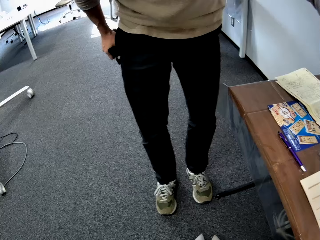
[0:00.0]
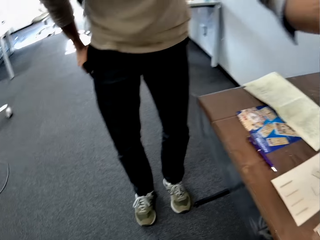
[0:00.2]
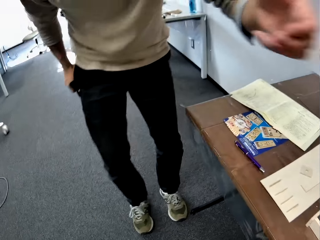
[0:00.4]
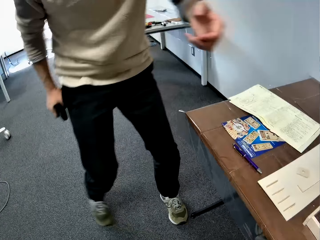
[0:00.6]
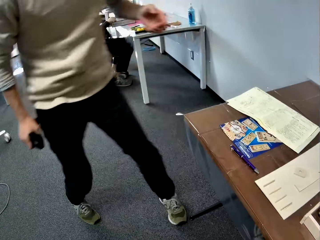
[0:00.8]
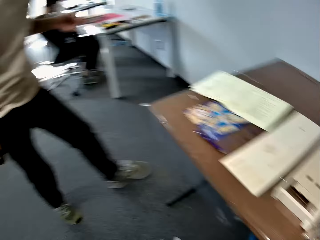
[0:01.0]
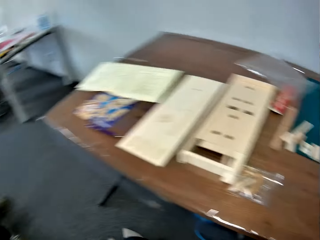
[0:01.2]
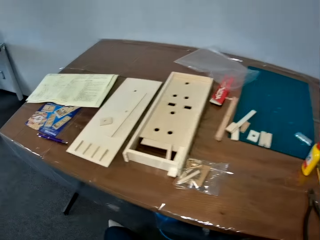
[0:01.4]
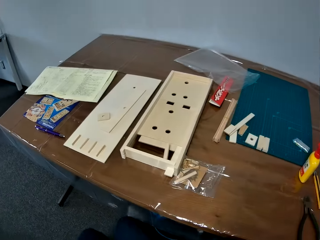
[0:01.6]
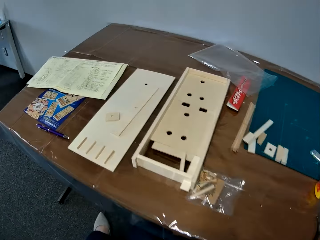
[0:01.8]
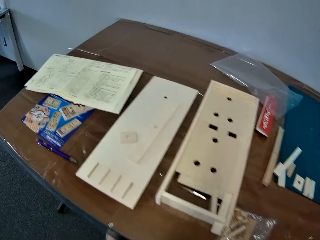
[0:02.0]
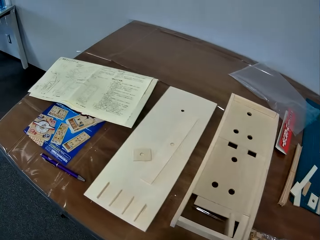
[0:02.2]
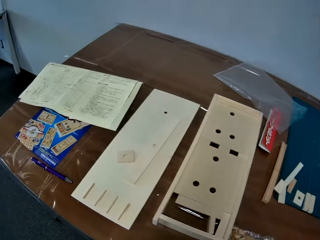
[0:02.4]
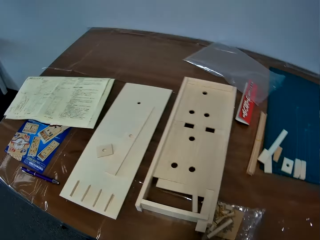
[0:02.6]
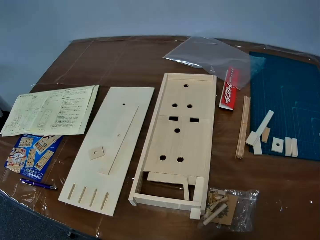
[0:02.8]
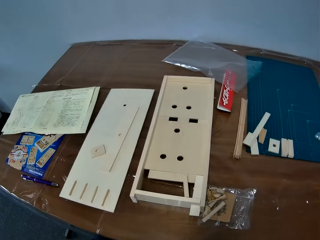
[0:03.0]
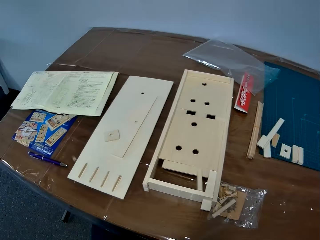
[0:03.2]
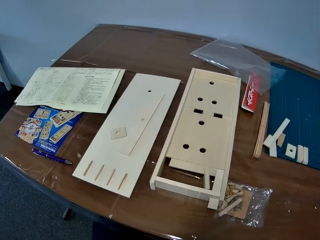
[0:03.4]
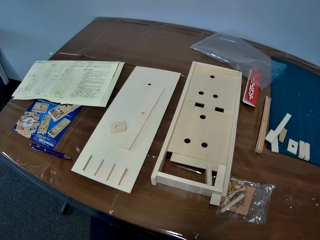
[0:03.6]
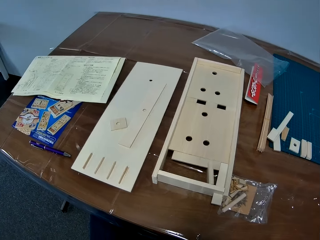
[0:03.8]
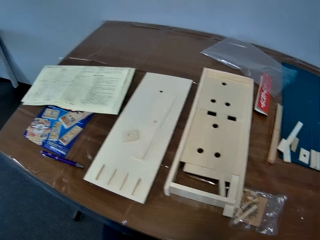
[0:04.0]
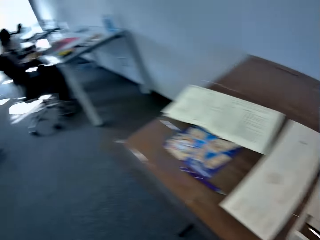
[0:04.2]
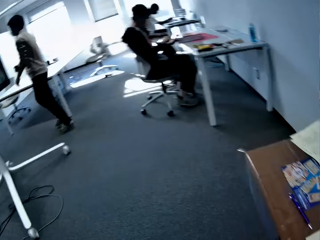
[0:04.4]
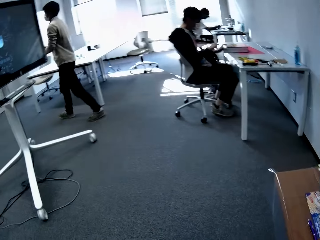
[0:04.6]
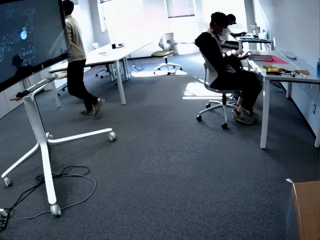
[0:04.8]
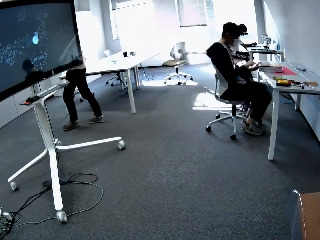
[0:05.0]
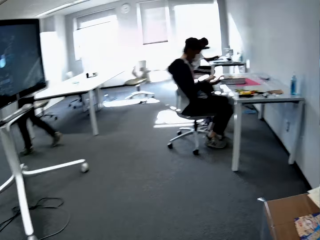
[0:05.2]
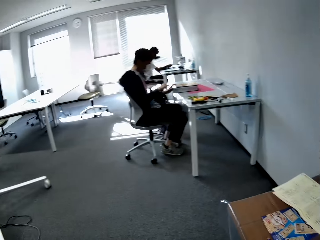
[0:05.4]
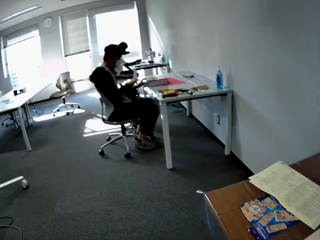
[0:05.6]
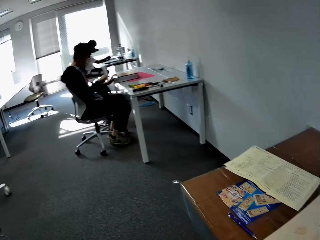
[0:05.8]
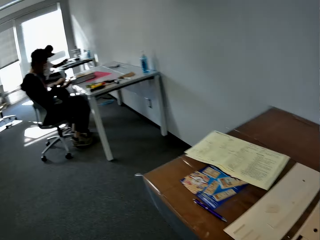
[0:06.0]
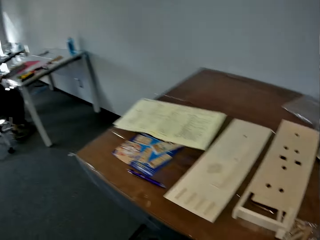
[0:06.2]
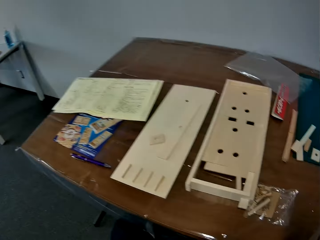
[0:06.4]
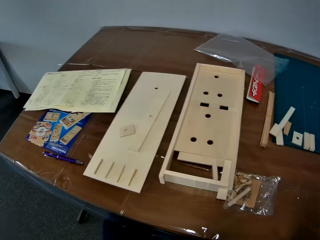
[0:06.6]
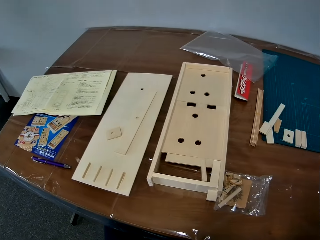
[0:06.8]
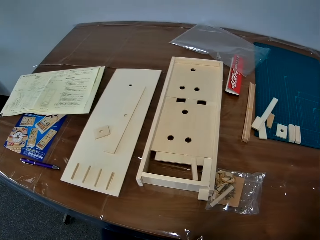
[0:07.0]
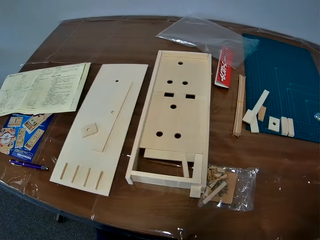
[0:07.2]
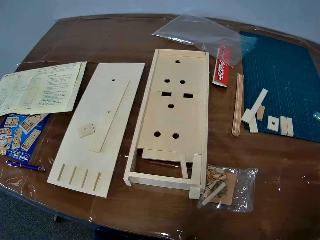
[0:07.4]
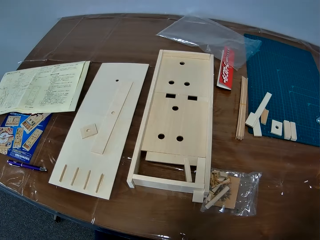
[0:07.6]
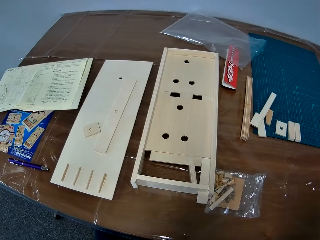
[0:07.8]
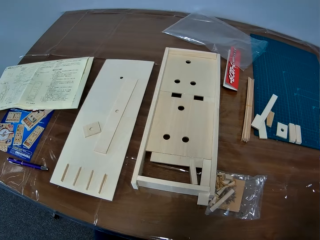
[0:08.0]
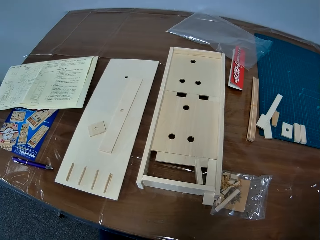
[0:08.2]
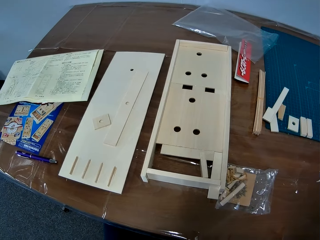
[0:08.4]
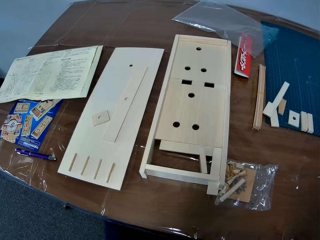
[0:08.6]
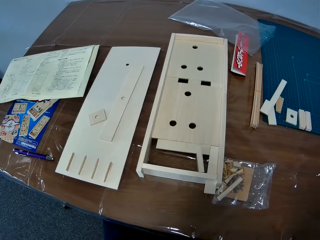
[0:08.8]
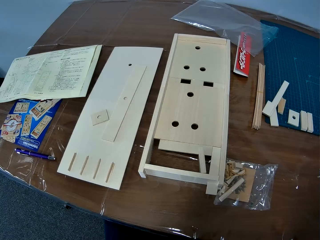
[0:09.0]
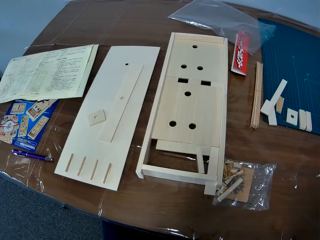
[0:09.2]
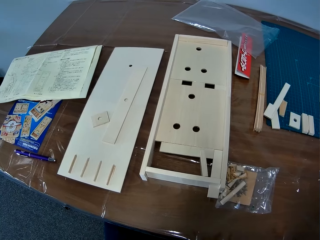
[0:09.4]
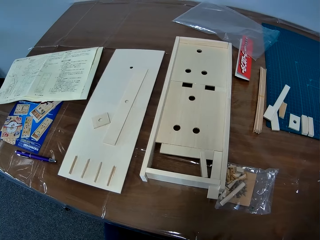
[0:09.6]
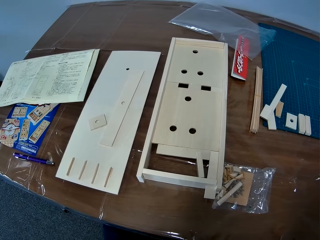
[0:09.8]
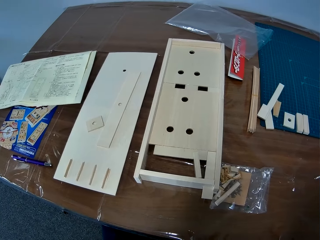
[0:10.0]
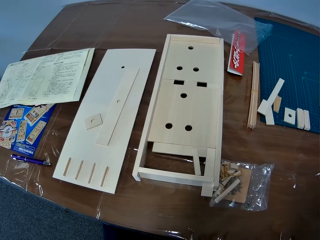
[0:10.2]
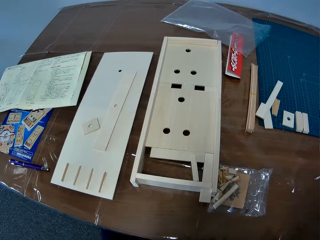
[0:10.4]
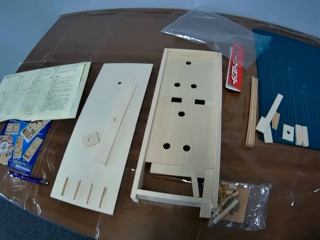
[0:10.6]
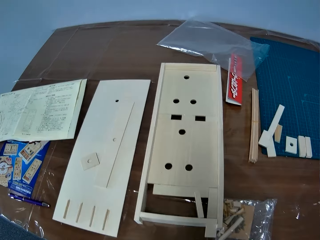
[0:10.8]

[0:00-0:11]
A man walks away from a table in front of him. Another man sits. The camera wearer turns to the table in front of her. Another man sits. The camera wearer looks to her left. She turns back to the table in front of her.

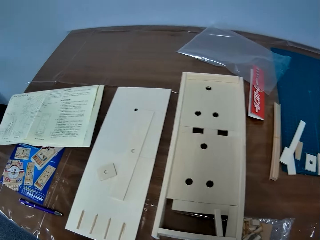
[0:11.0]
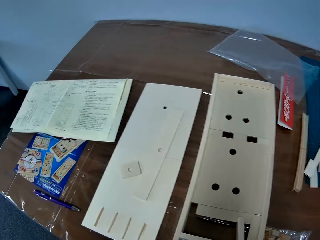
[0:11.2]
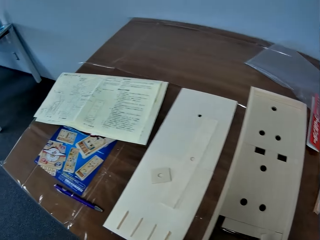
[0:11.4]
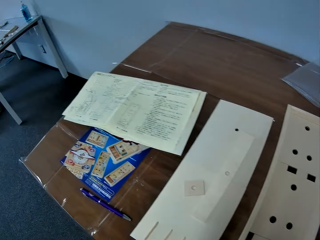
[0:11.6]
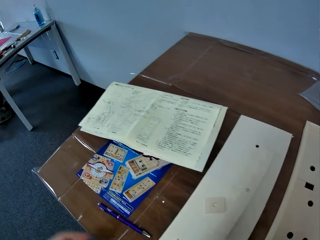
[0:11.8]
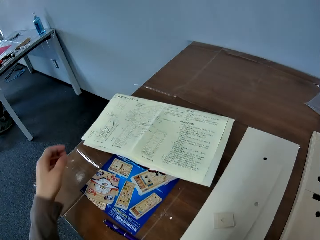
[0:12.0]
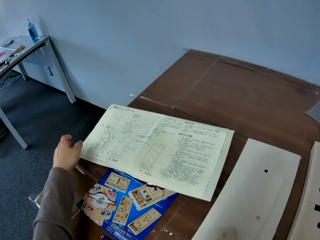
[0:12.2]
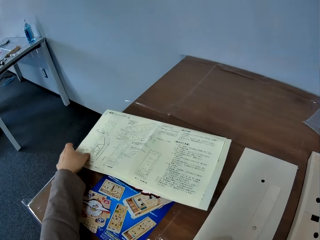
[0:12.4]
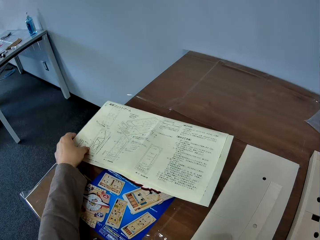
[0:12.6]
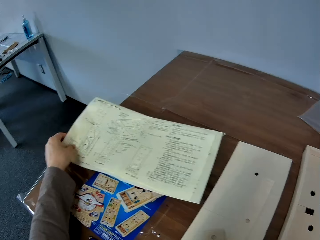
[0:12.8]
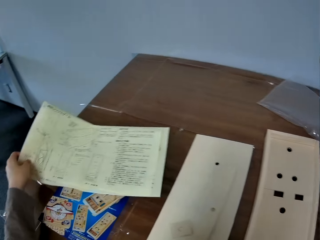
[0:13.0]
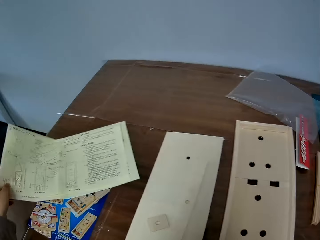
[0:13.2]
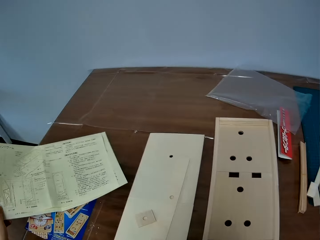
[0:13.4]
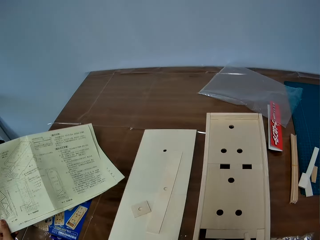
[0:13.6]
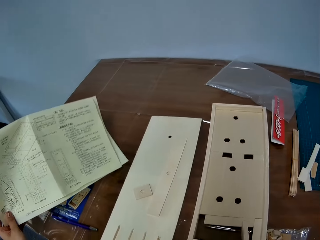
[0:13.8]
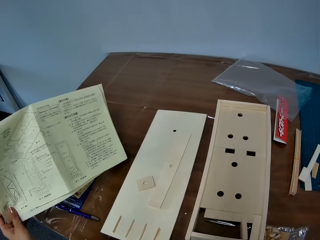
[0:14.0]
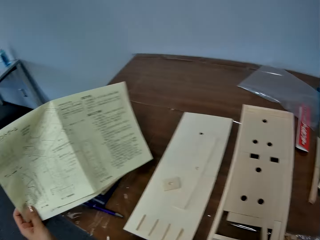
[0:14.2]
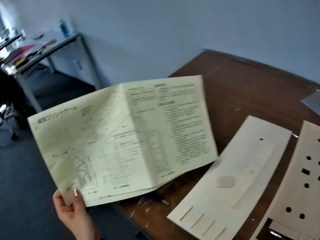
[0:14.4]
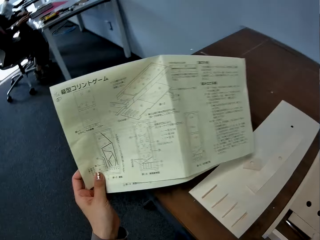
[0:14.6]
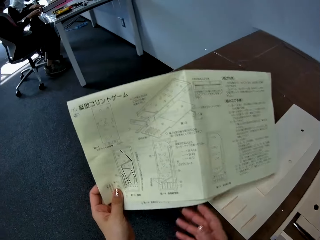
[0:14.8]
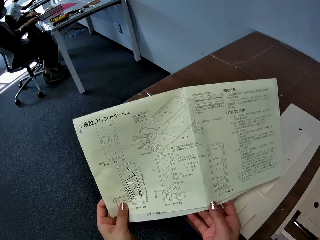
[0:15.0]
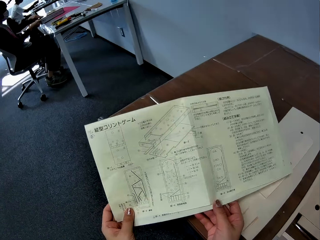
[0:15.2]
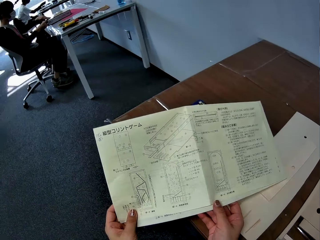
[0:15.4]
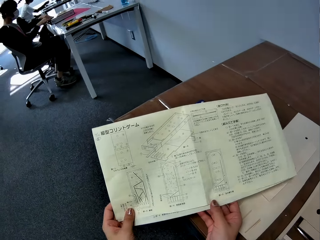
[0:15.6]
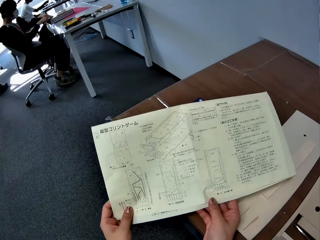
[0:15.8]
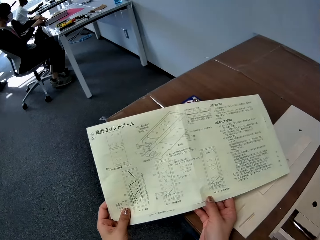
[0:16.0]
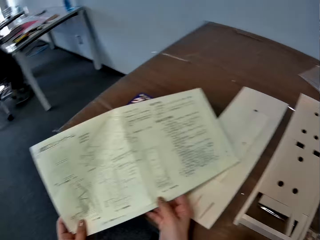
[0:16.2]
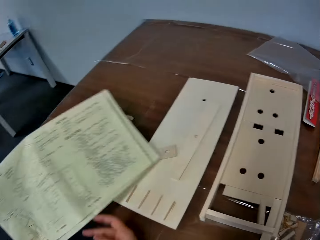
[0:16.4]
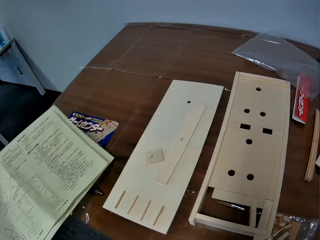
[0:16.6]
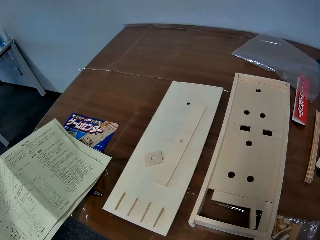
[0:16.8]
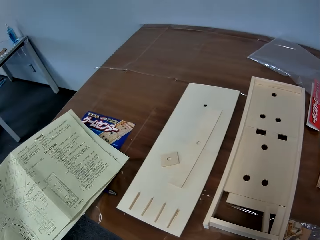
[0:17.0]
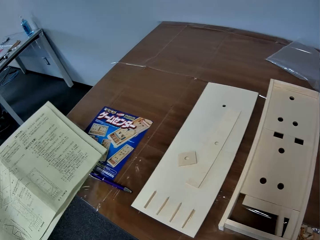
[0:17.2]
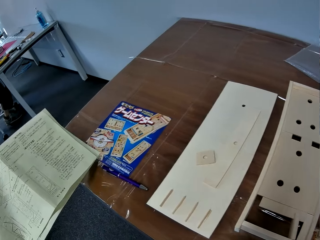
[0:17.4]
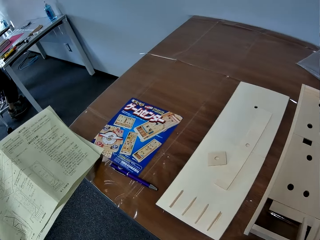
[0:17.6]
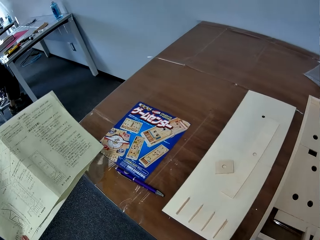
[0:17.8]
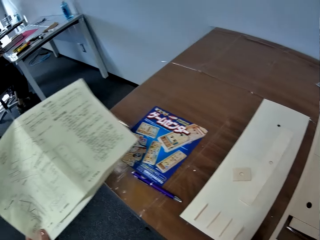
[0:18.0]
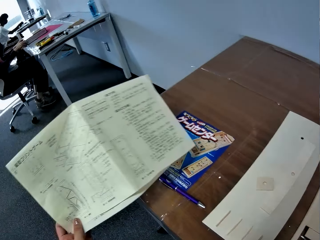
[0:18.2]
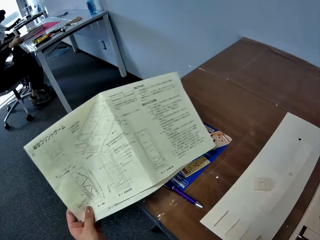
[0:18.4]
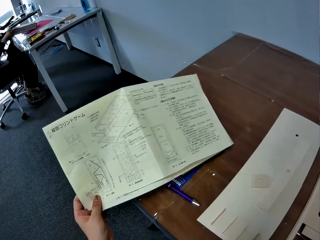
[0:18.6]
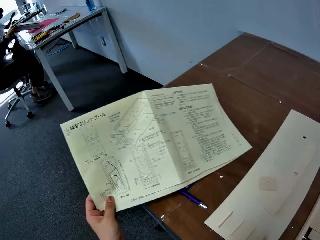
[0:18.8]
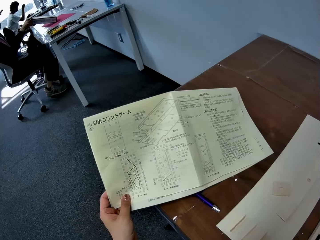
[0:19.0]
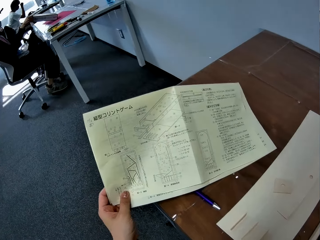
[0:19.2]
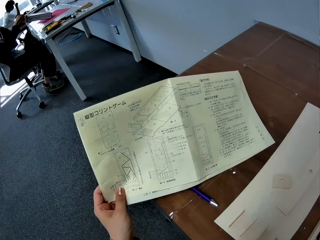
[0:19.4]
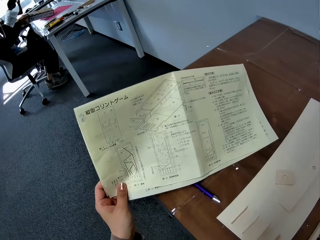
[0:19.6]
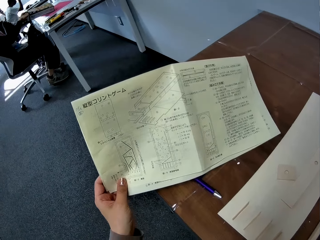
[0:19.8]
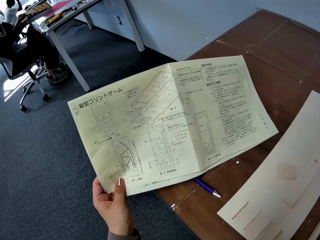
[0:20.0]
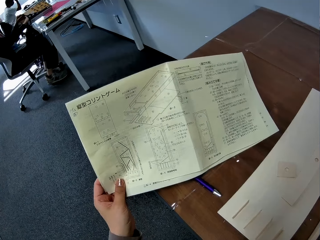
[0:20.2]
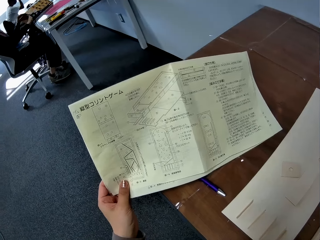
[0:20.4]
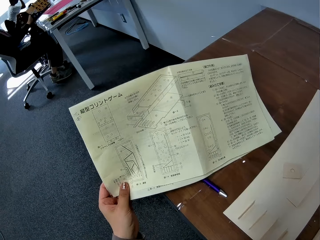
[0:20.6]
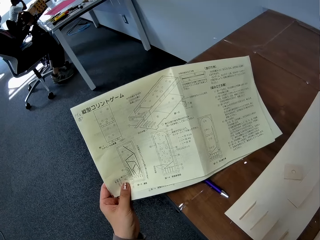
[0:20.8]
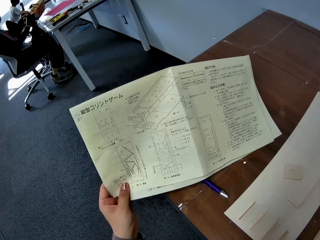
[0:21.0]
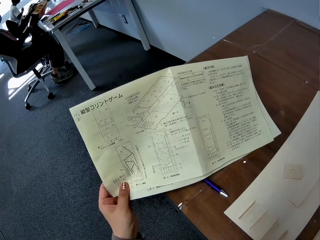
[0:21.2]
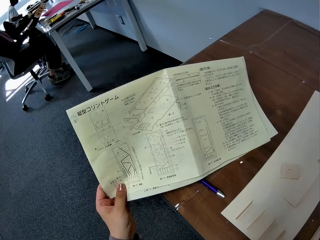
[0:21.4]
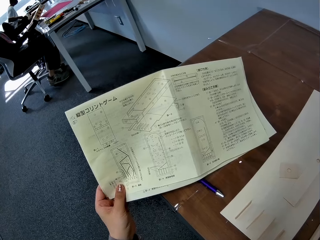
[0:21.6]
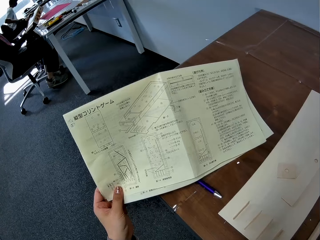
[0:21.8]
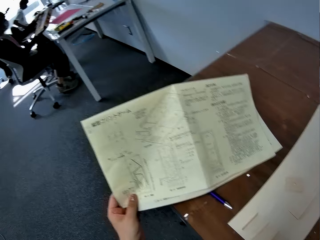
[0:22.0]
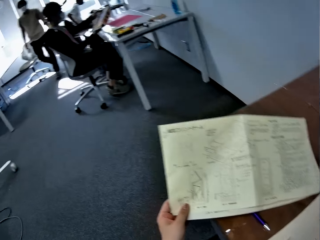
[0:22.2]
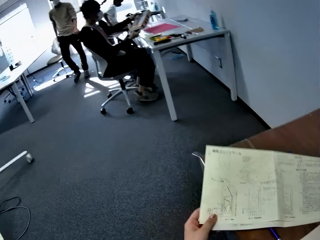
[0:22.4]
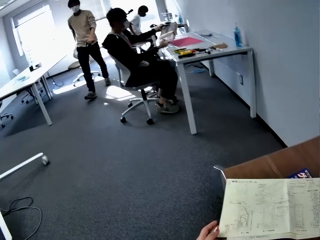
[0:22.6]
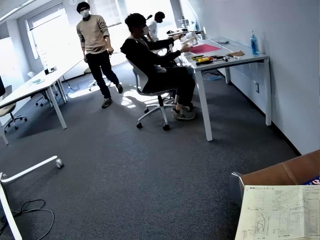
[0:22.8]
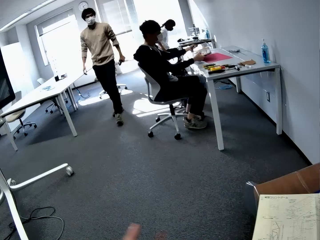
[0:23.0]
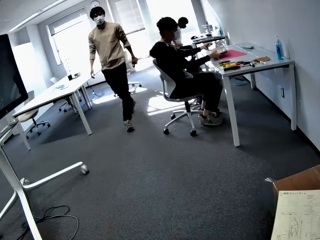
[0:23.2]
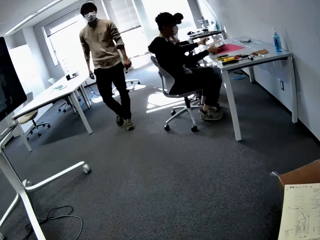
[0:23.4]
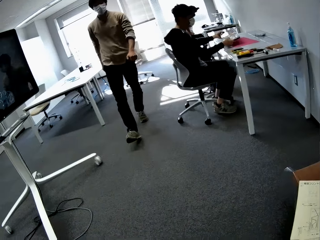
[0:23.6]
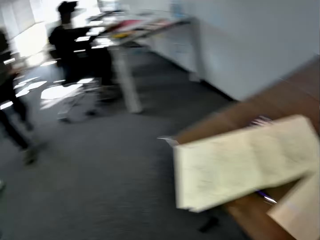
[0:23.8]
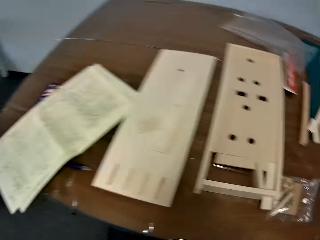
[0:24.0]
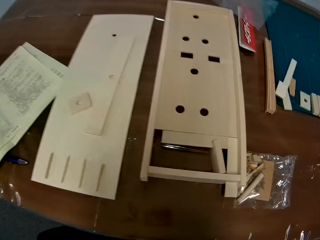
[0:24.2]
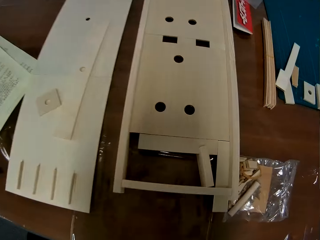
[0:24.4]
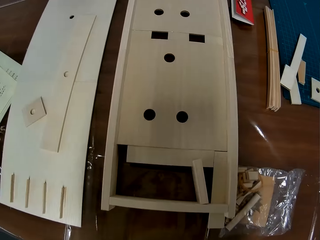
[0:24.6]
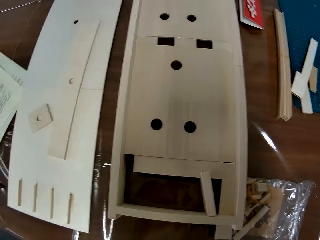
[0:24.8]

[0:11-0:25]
The camera wearer picks up a paper from the table with her left hand. She looks at the paper in her hands. She holds the paper with her two hands. She removes her right hand from the paper. She puts the paper on the table. A man lifts something. The man turns something. Another man moves a hand. The camera wearer looks at another man. The man walks forward towards the table. The camera wearer interacts with the man. She looks at the table in front of her.
